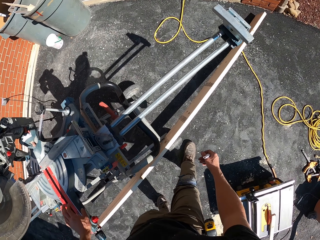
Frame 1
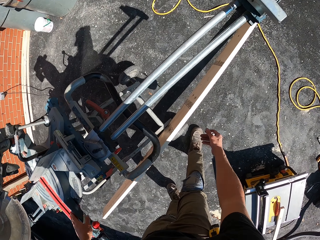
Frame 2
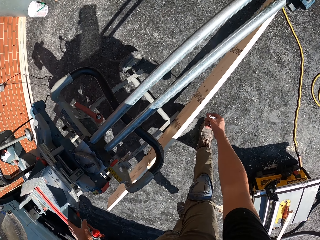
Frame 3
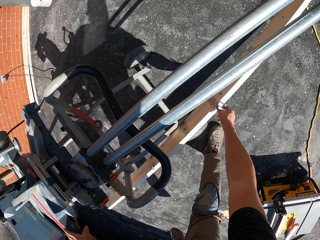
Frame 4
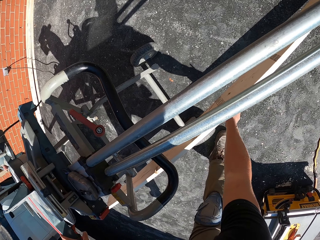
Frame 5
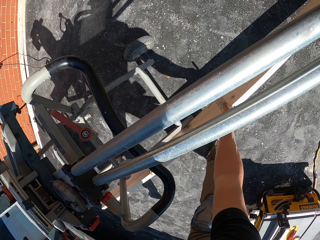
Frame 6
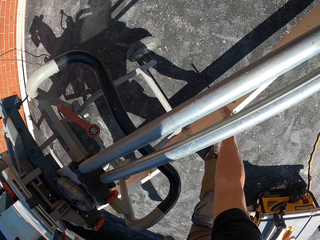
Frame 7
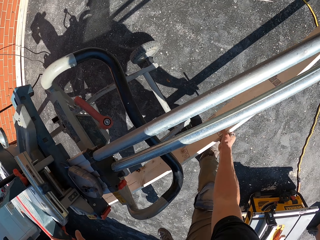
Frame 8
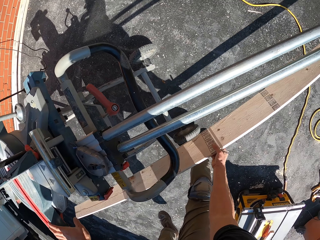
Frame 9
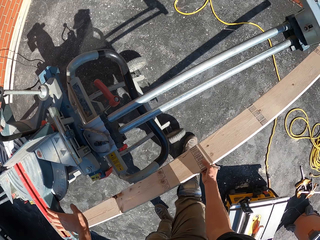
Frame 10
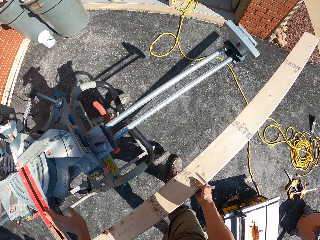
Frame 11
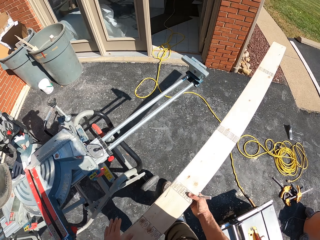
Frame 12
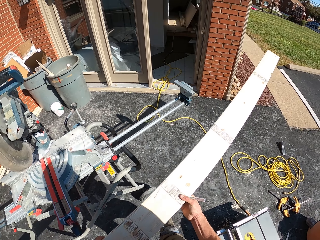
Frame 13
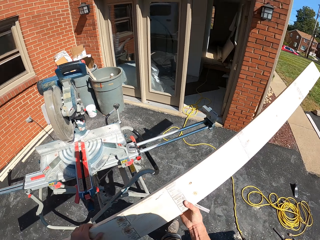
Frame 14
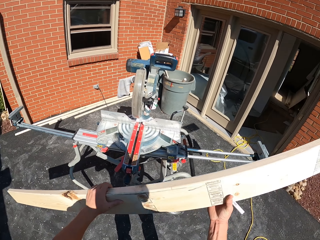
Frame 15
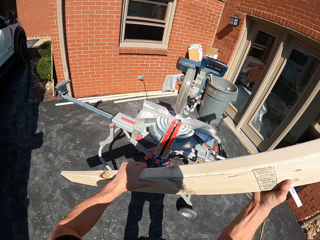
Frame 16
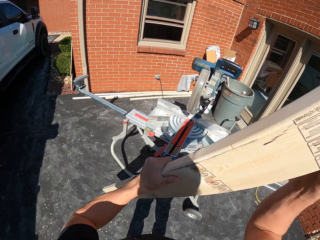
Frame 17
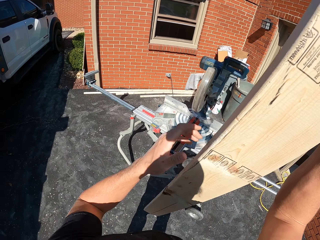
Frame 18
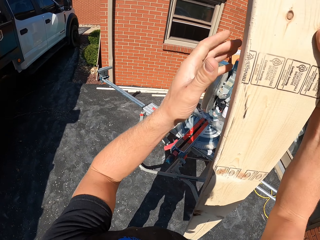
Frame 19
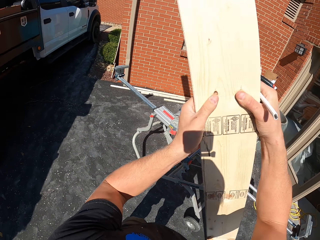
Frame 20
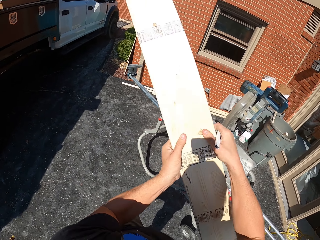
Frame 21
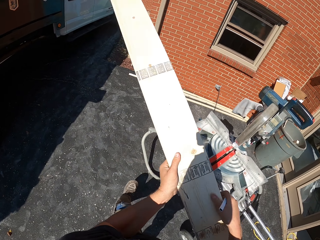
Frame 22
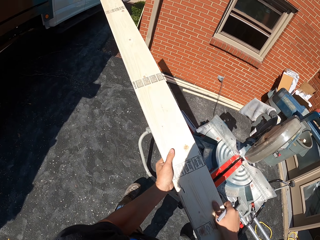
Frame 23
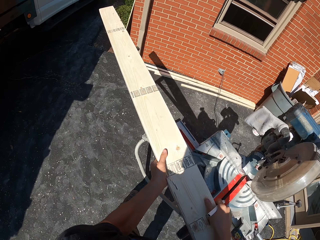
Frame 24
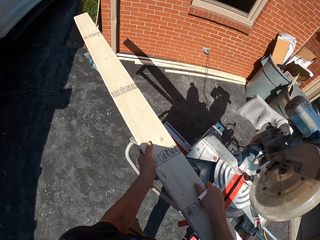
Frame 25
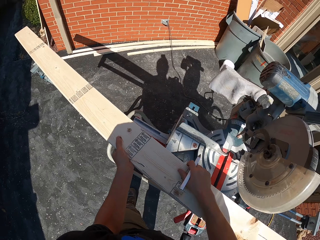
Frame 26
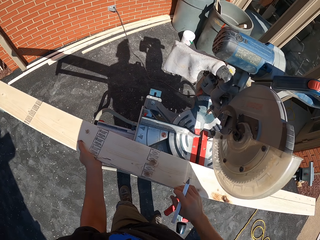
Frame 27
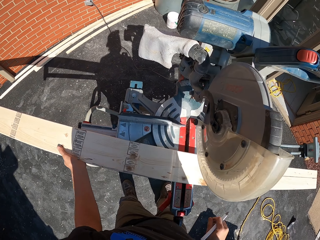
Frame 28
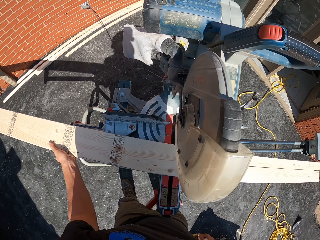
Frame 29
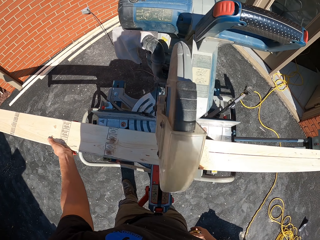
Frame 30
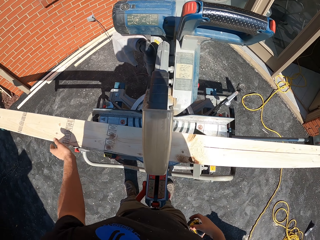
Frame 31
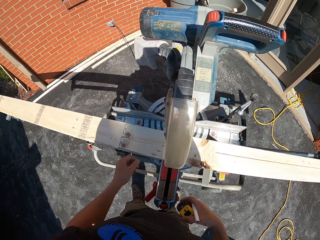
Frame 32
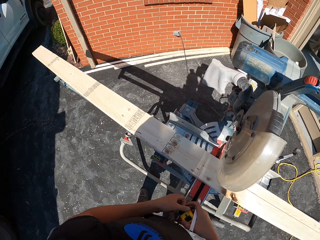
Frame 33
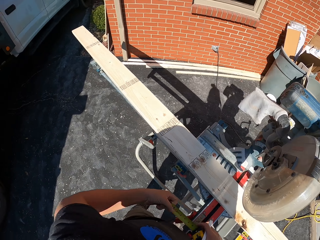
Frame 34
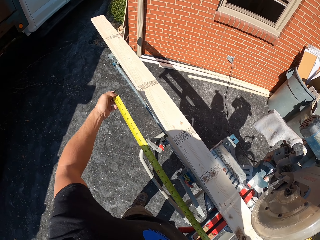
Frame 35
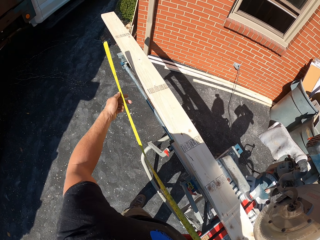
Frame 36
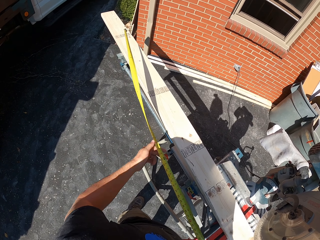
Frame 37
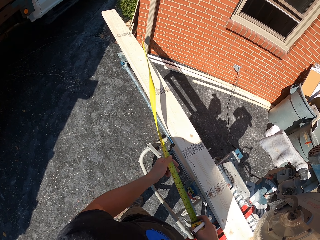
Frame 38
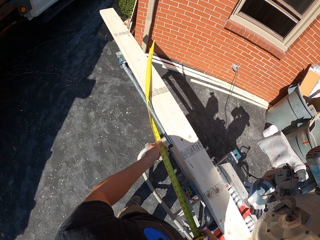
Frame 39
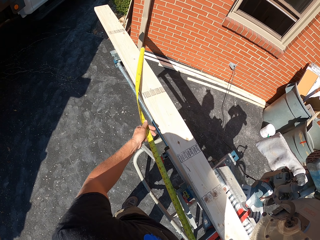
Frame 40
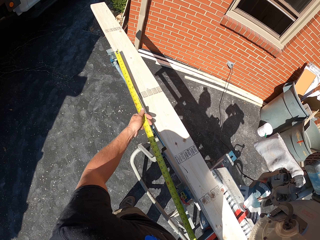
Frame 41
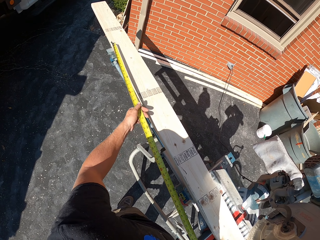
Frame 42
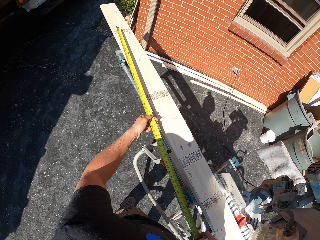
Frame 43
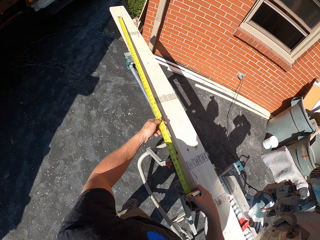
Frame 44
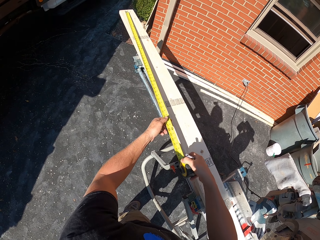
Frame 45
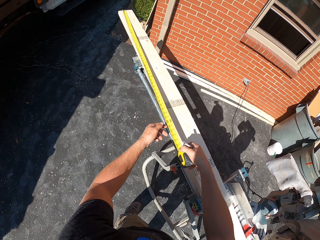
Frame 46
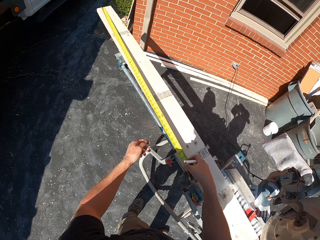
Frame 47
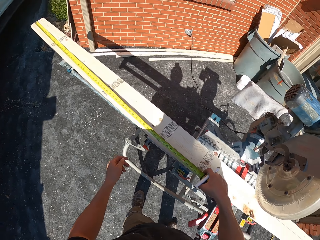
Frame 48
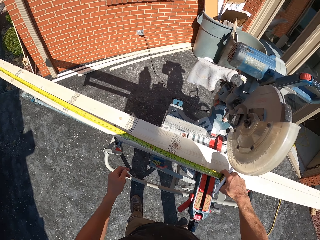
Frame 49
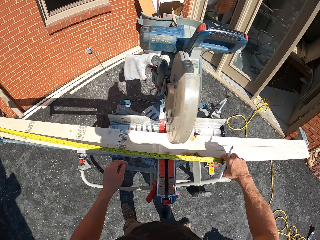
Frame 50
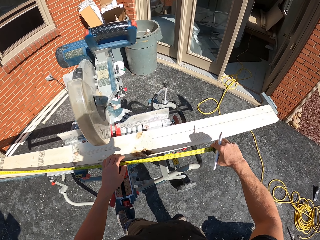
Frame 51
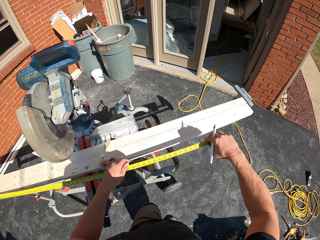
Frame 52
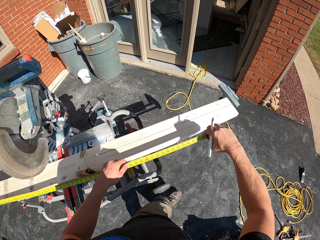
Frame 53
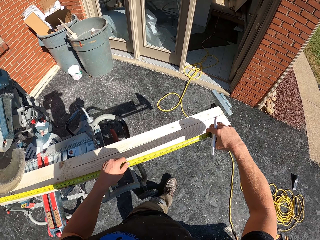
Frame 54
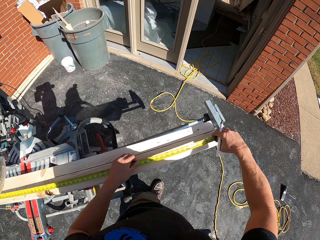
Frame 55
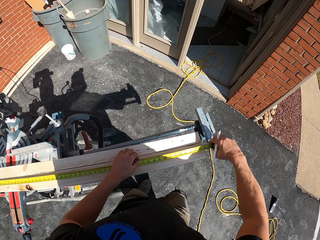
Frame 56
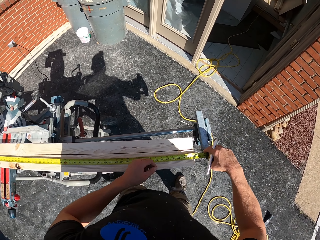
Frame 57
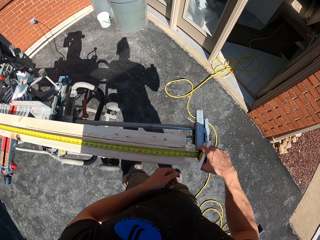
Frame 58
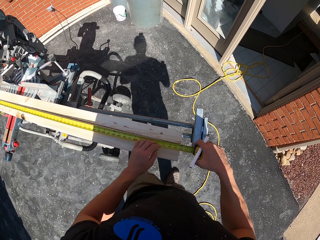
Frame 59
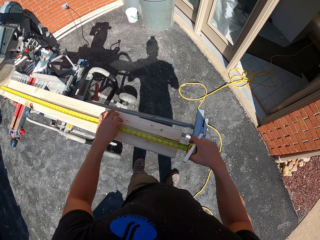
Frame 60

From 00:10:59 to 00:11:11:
The camera wearer picks the timber or wood from the ground. They turn the wood. They put the timber on the woodcutting machine or circular saw. They measure the timber. They open the tape measure. They place the tape measure on the wood.

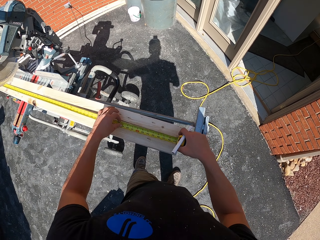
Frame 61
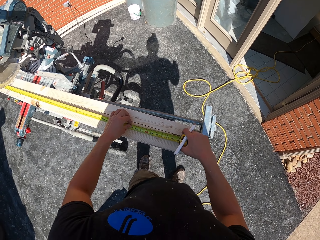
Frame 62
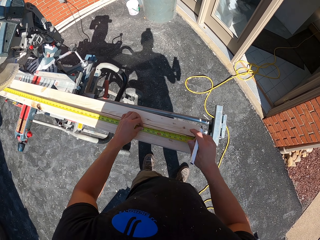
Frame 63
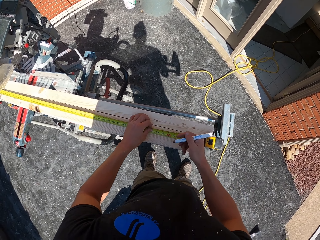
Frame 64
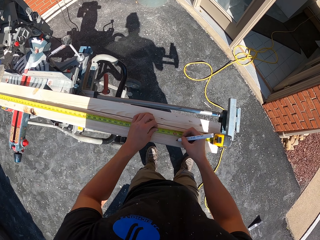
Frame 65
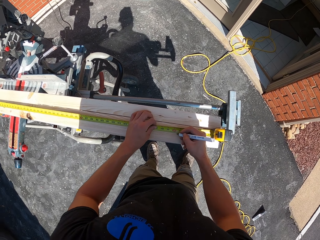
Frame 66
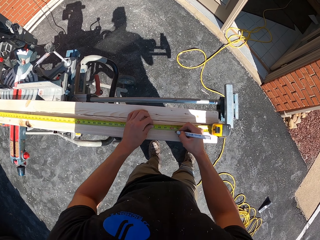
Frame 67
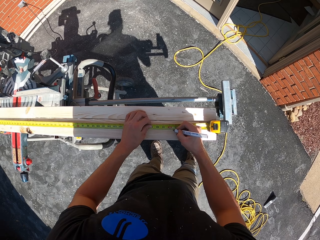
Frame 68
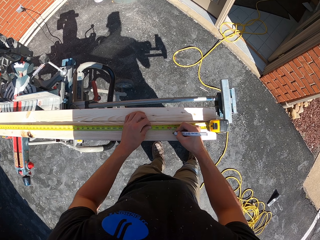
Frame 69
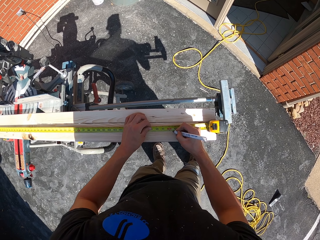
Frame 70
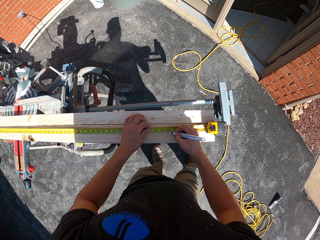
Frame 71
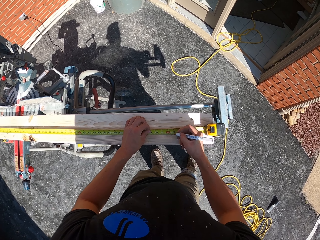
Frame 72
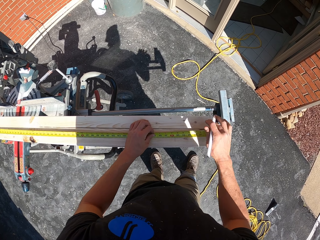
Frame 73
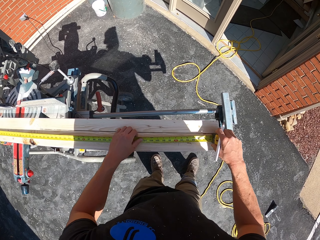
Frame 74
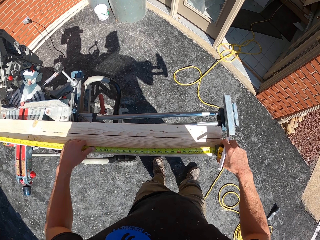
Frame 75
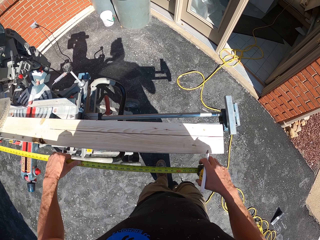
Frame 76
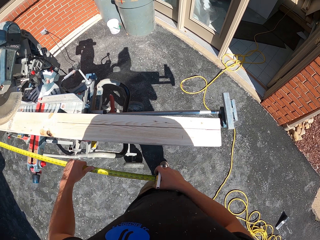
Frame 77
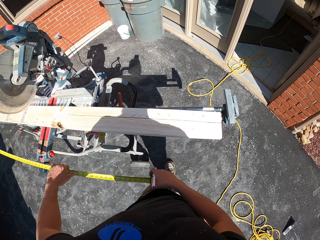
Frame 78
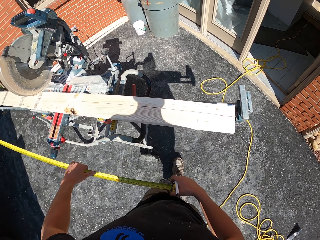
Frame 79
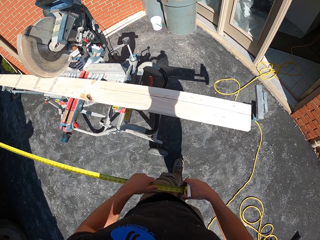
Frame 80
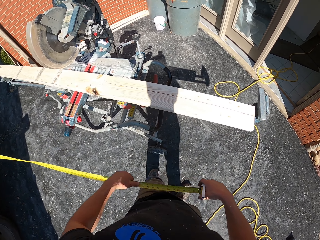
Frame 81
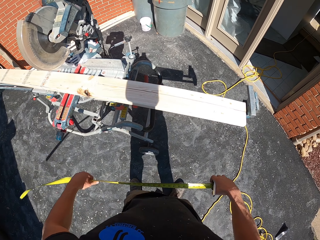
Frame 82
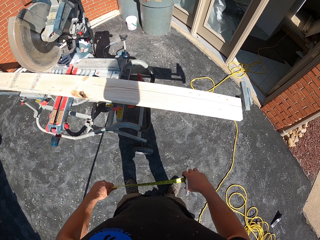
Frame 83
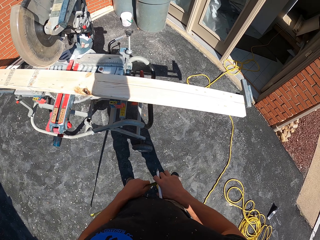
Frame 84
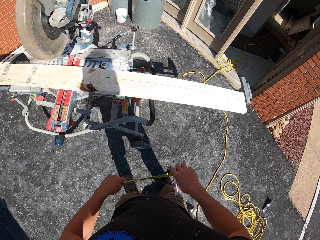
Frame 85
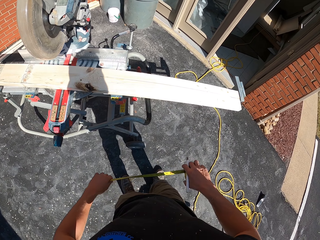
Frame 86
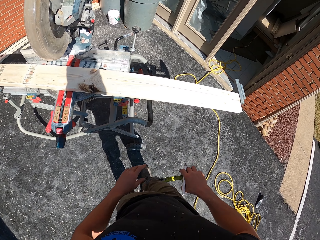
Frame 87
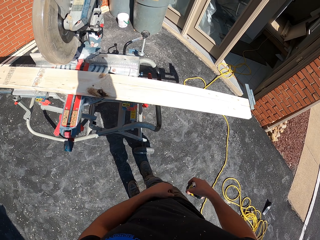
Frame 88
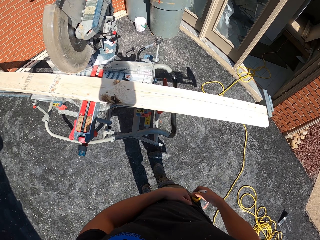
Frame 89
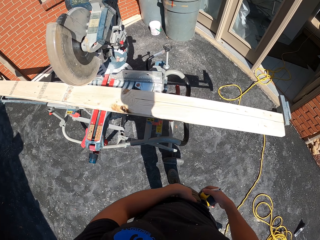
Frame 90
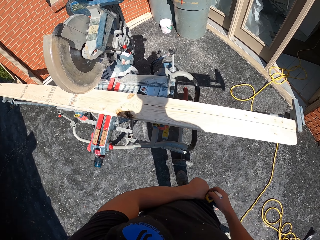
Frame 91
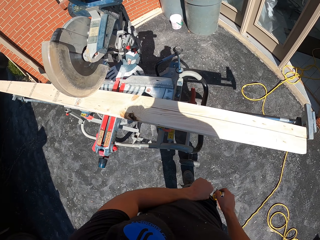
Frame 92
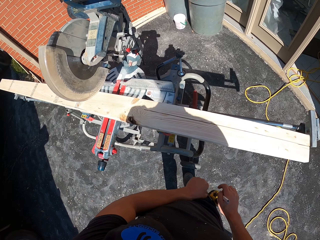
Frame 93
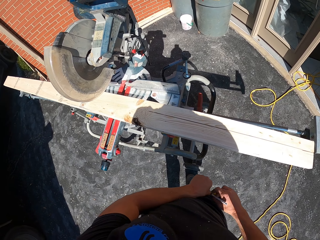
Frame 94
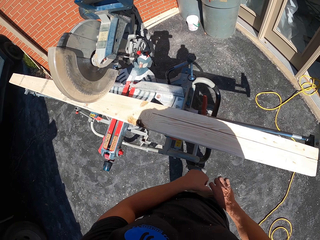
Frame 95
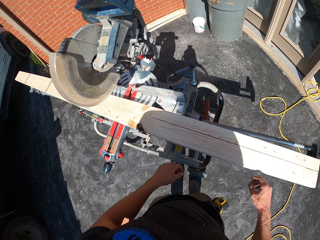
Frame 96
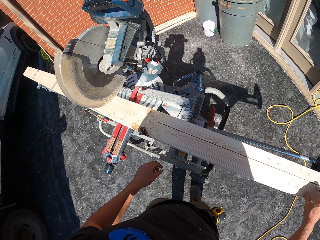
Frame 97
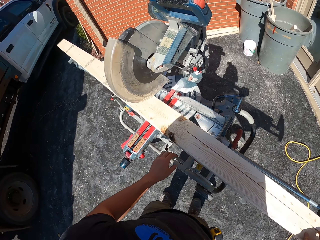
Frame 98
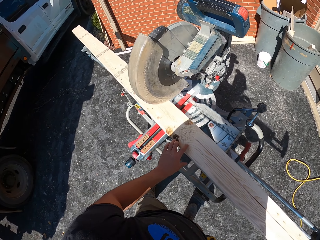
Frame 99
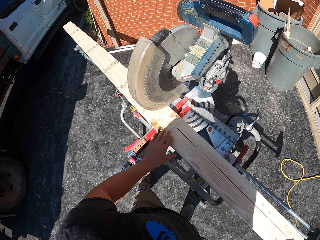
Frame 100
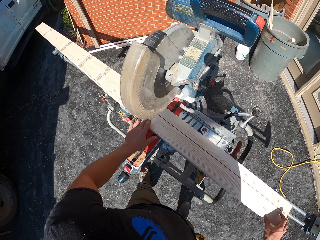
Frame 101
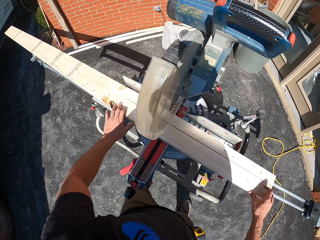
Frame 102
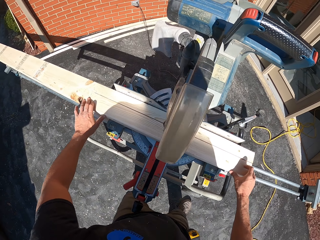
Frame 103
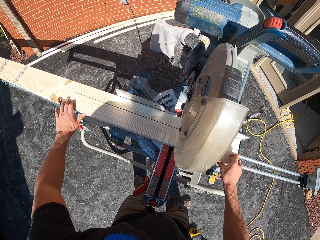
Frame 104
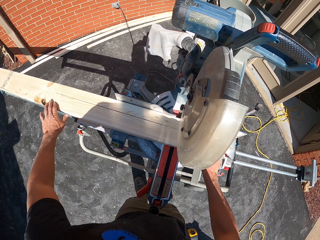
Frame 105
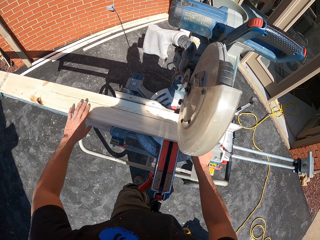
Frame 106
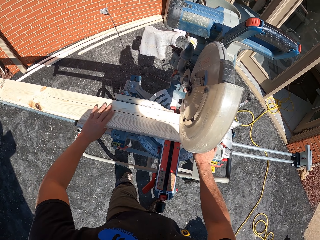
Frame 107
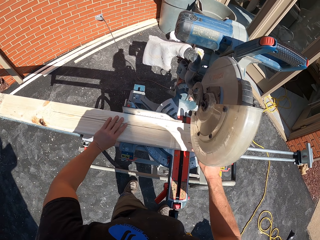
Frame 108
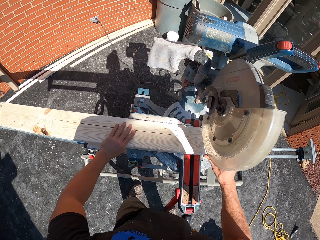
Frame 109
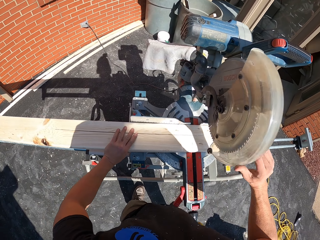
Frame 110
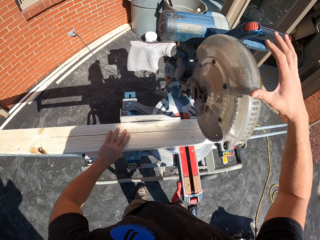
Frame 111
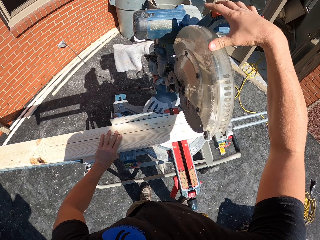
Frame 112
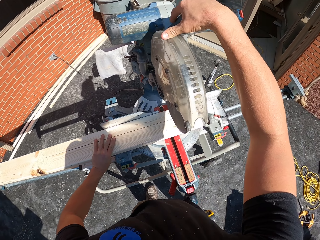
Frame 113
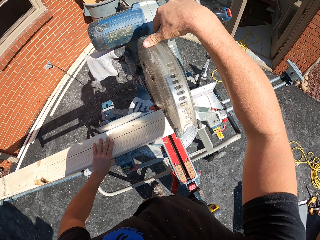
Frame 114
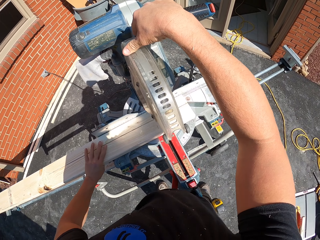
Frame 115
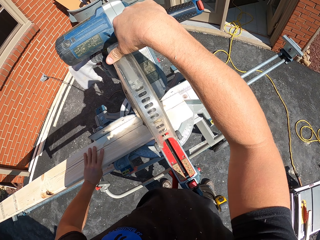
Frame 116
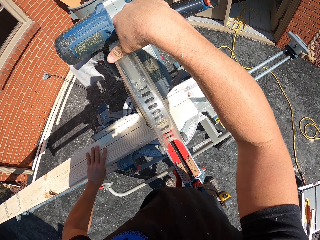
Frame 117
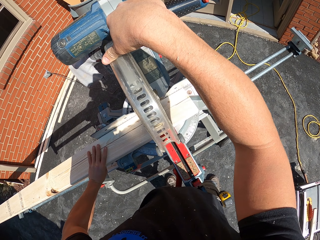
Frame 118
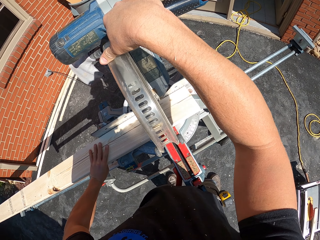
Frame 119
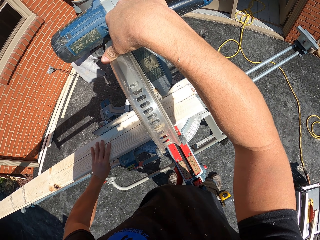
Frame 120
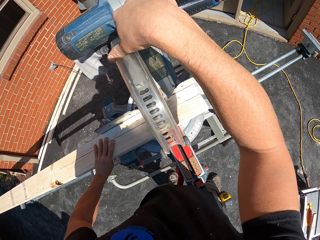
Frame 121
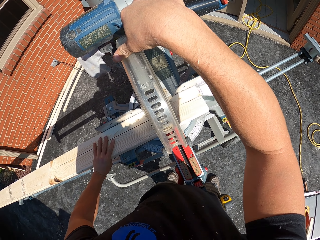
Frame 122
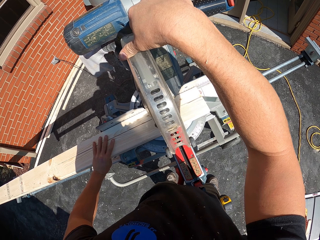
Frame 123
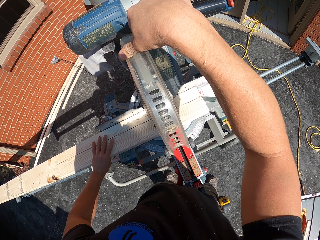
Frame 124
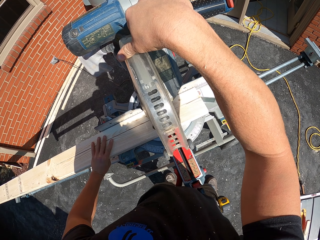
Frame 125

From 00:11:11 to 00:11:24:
The camera wearer marks the wood with a pen. They hold the tape measure. They fold the tape measure. They put the tape measure in the pocket. They push the wood on the circular saw. They cut the wood with the woodcutting machine. They pull down the circular saw handle.
